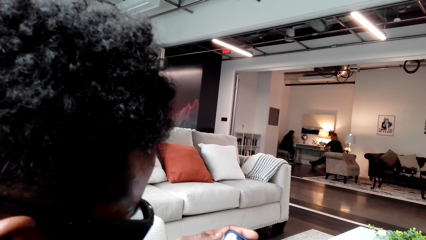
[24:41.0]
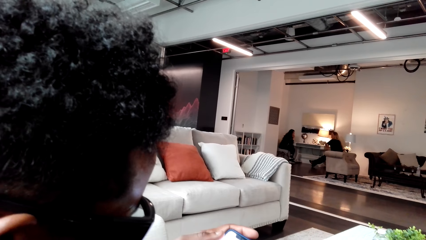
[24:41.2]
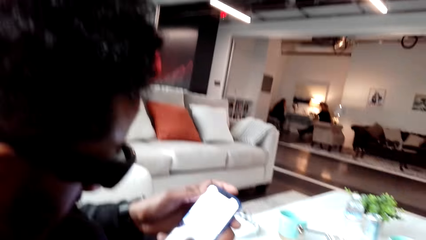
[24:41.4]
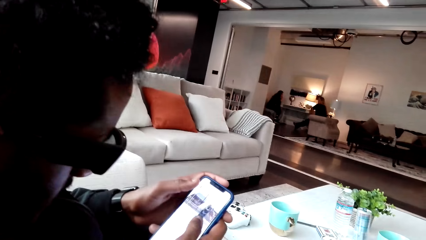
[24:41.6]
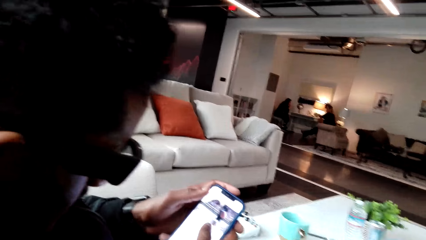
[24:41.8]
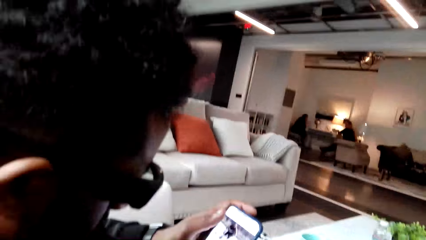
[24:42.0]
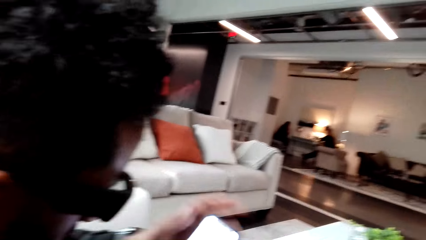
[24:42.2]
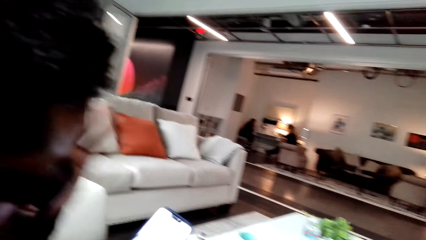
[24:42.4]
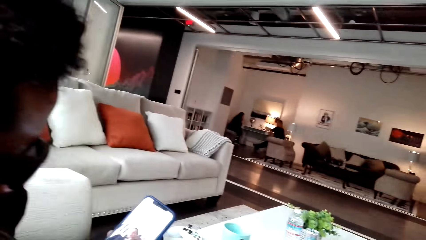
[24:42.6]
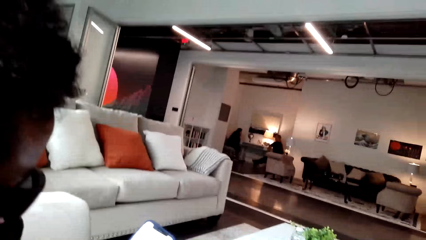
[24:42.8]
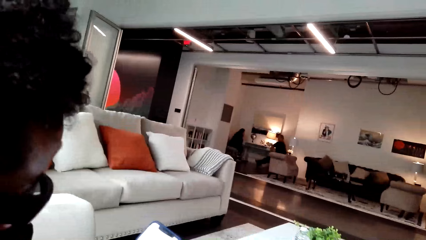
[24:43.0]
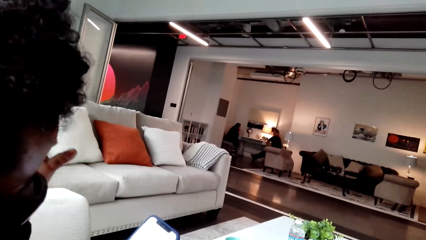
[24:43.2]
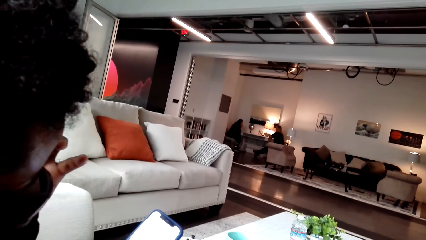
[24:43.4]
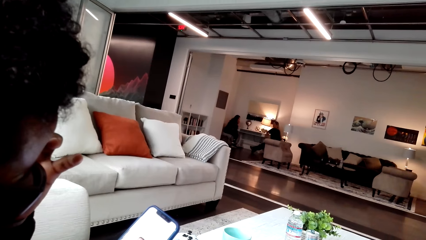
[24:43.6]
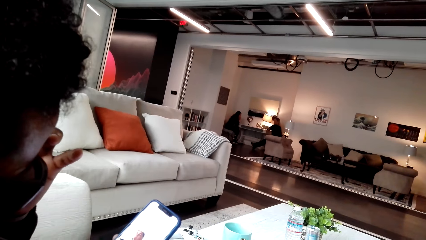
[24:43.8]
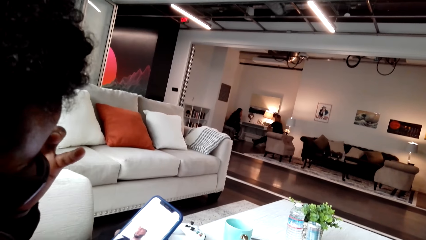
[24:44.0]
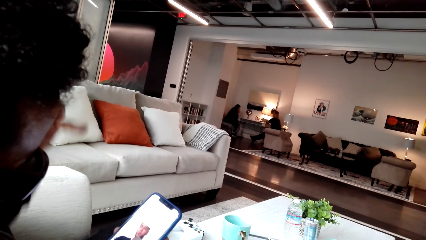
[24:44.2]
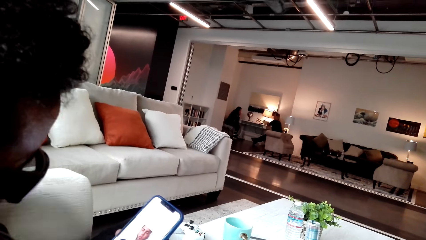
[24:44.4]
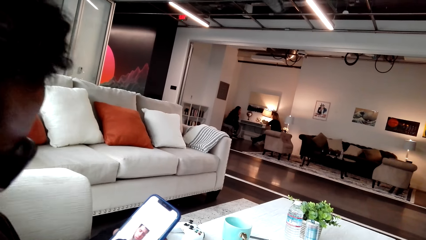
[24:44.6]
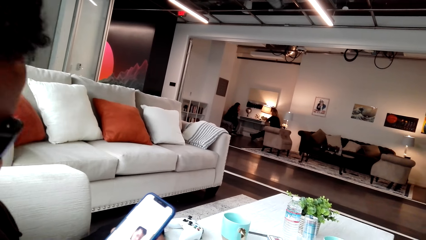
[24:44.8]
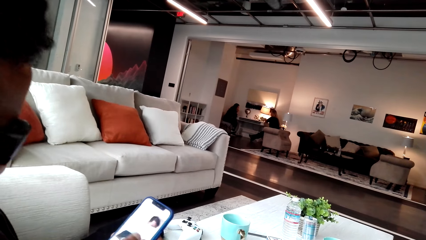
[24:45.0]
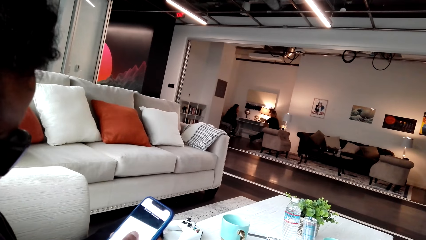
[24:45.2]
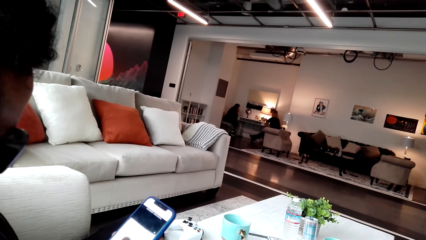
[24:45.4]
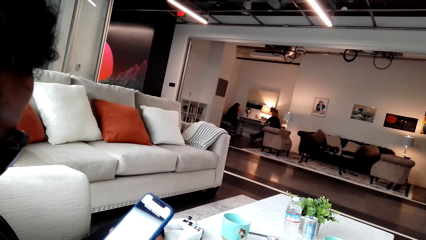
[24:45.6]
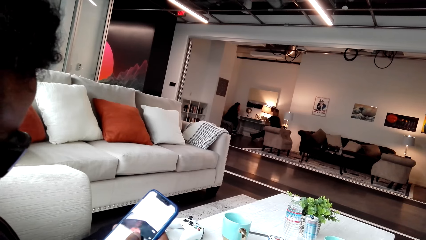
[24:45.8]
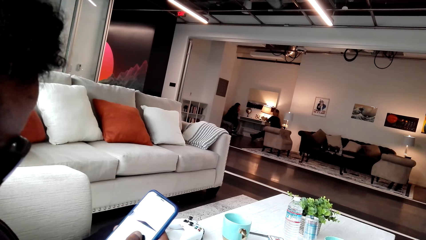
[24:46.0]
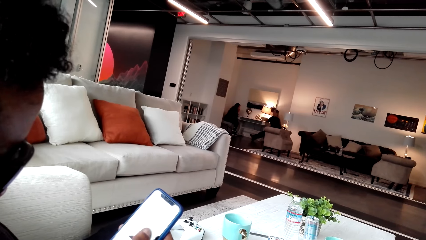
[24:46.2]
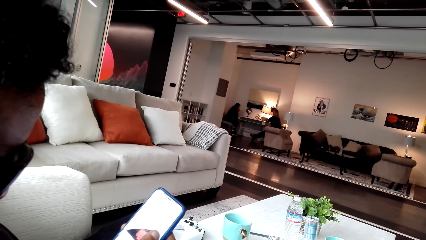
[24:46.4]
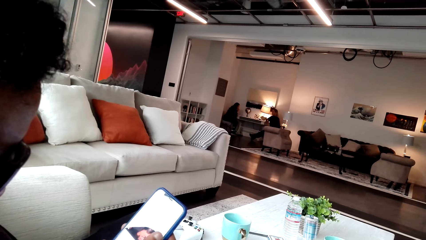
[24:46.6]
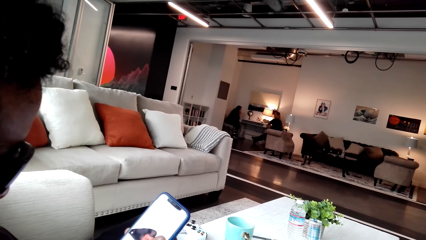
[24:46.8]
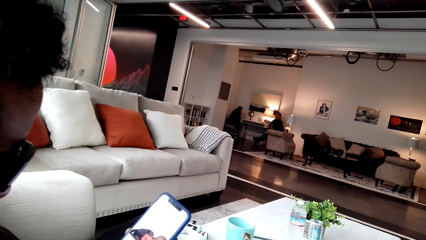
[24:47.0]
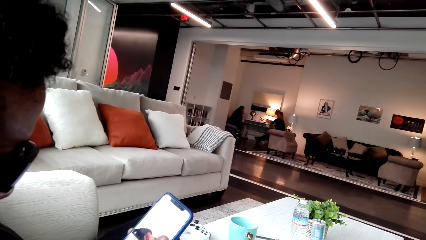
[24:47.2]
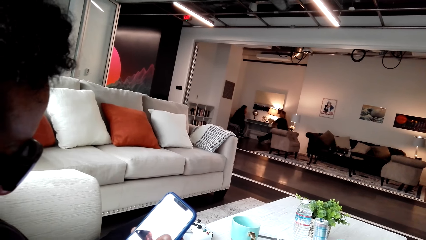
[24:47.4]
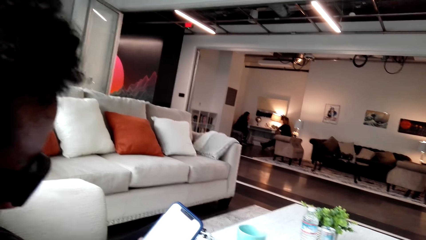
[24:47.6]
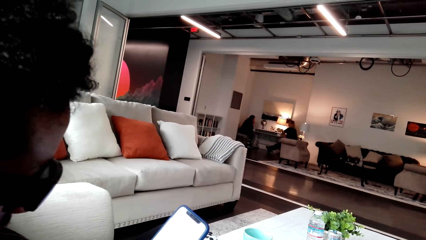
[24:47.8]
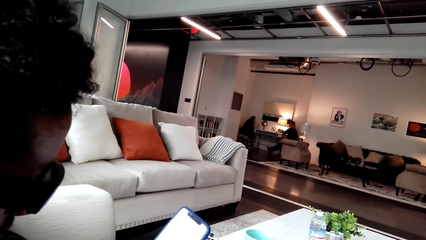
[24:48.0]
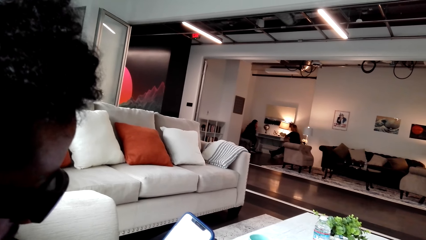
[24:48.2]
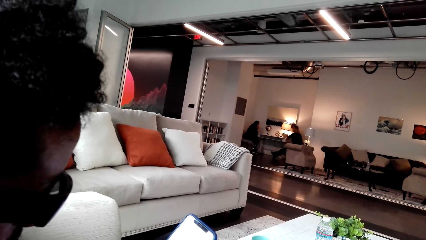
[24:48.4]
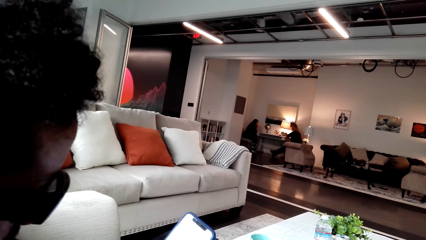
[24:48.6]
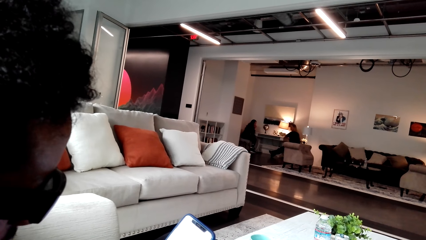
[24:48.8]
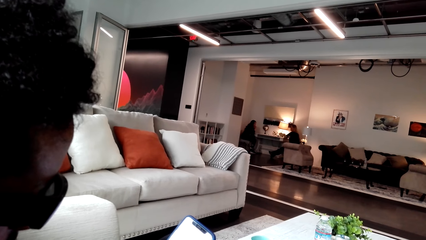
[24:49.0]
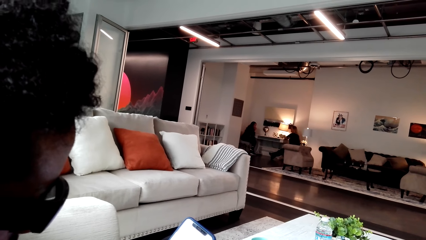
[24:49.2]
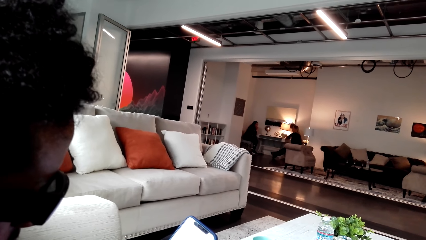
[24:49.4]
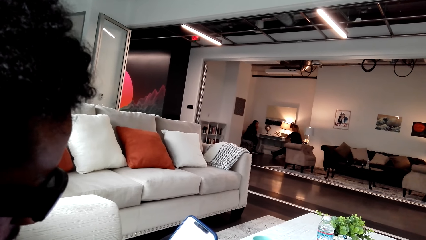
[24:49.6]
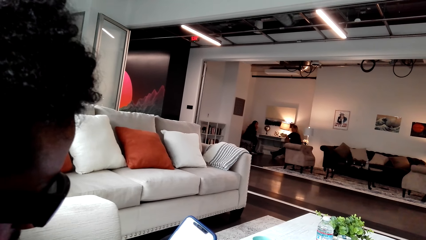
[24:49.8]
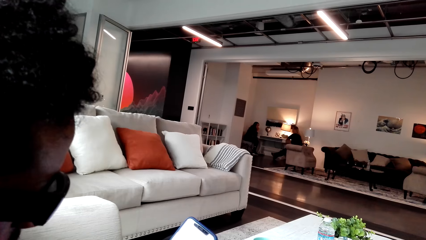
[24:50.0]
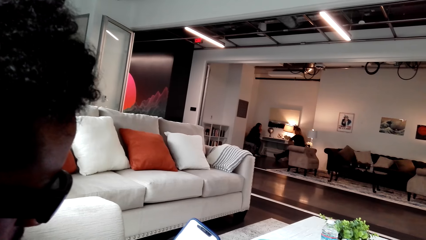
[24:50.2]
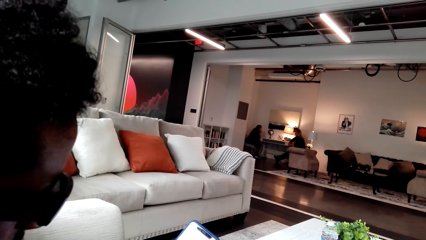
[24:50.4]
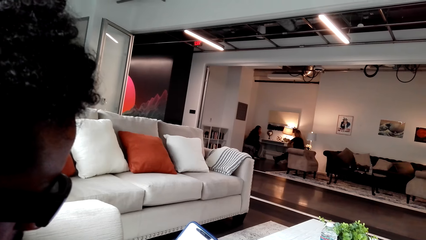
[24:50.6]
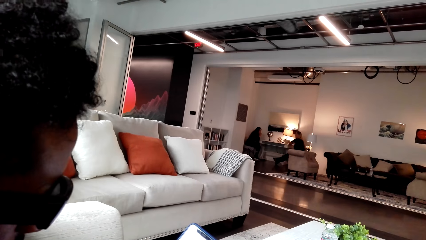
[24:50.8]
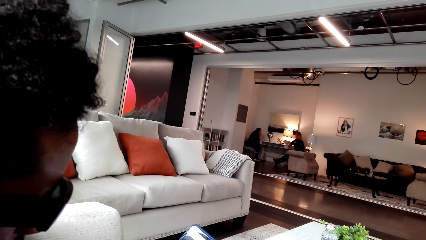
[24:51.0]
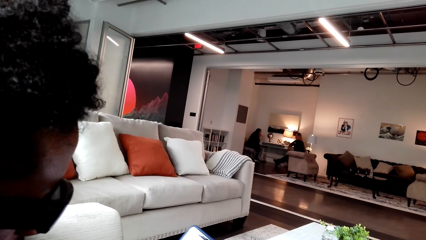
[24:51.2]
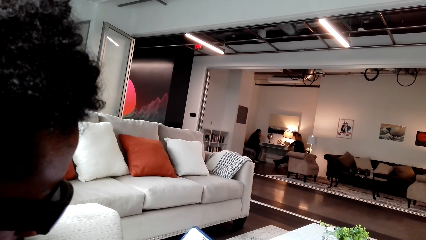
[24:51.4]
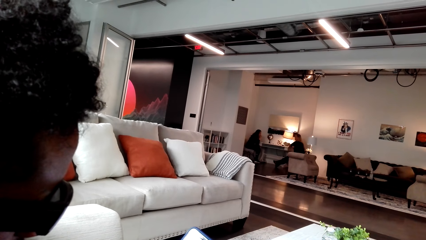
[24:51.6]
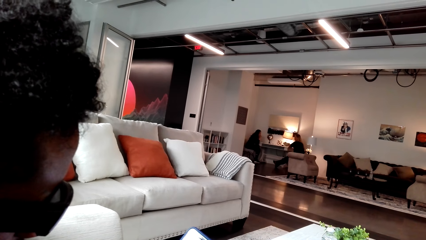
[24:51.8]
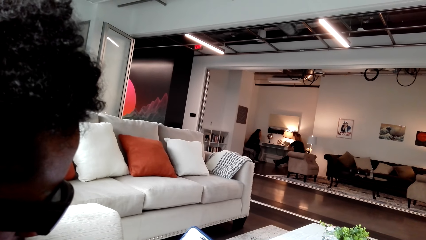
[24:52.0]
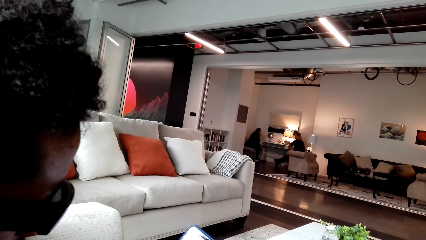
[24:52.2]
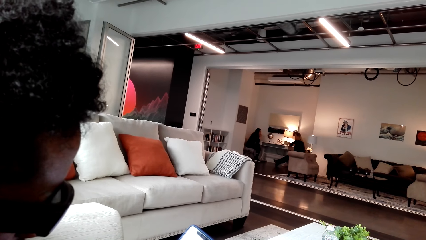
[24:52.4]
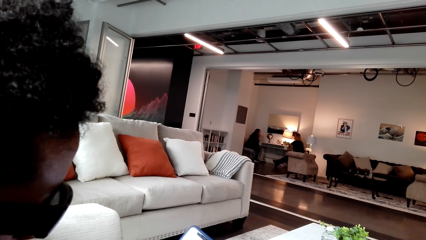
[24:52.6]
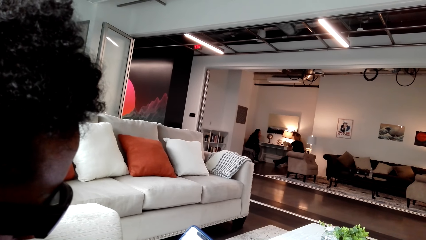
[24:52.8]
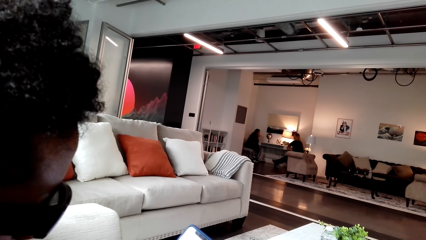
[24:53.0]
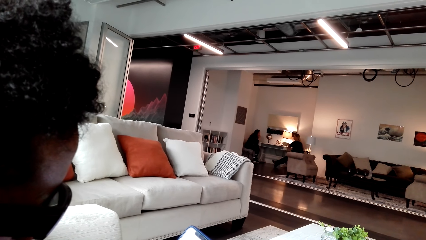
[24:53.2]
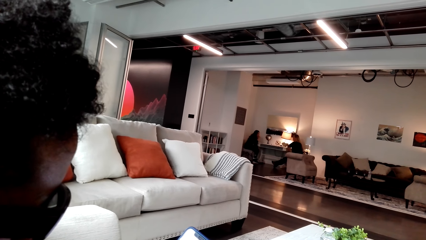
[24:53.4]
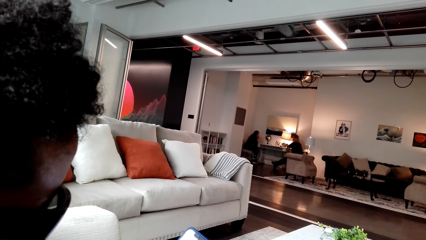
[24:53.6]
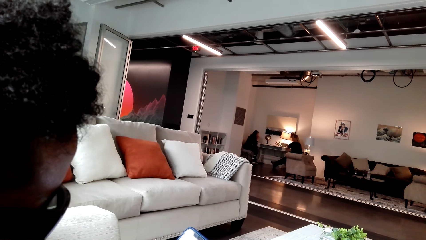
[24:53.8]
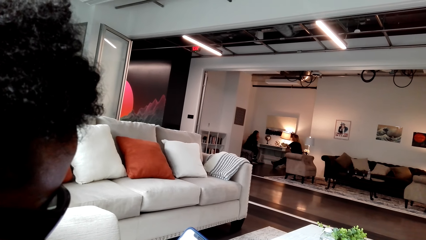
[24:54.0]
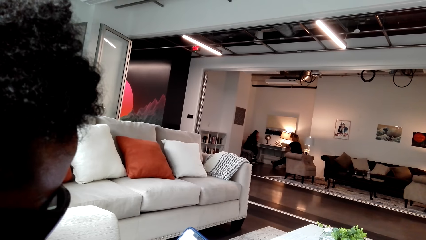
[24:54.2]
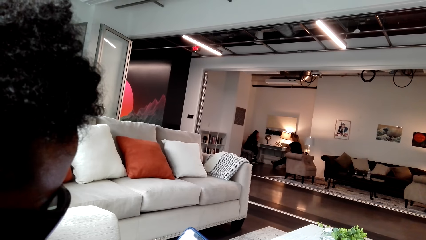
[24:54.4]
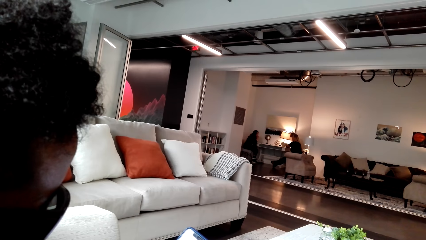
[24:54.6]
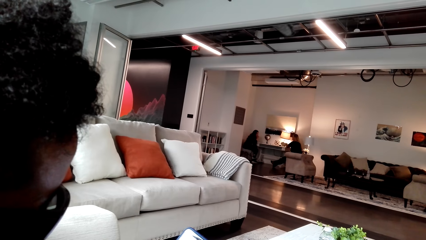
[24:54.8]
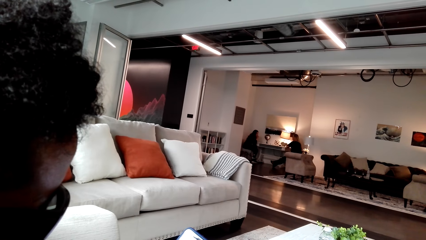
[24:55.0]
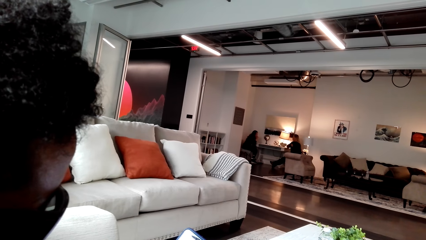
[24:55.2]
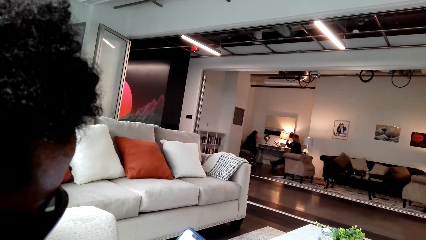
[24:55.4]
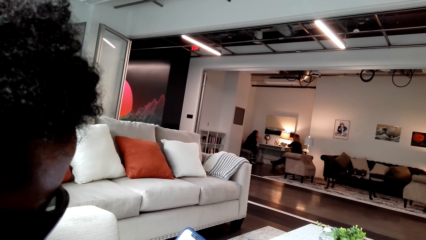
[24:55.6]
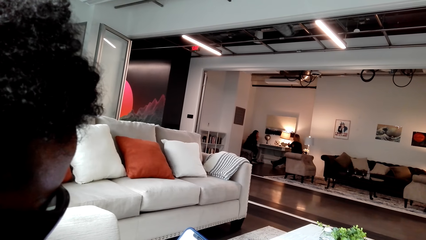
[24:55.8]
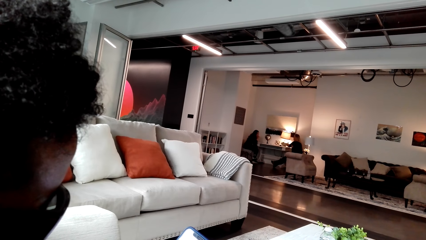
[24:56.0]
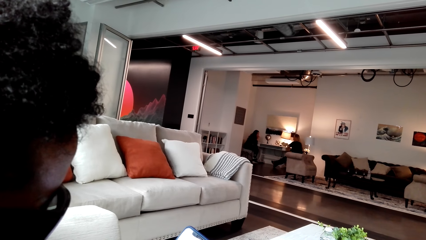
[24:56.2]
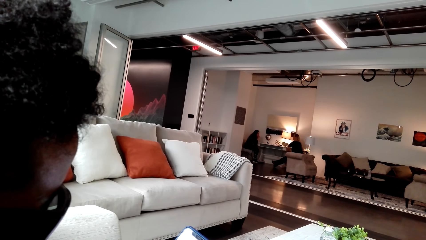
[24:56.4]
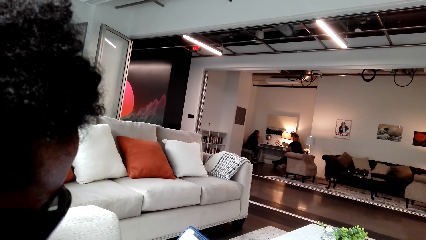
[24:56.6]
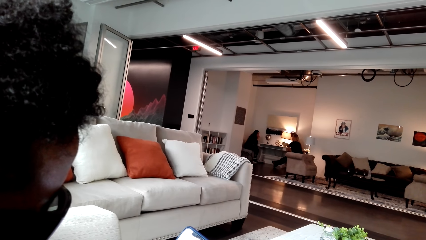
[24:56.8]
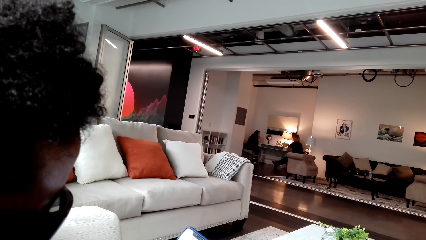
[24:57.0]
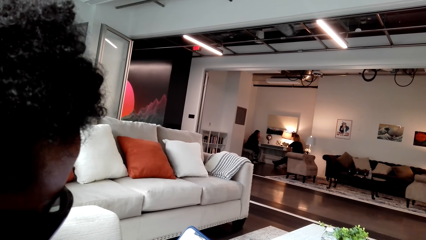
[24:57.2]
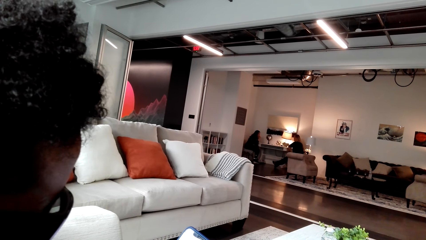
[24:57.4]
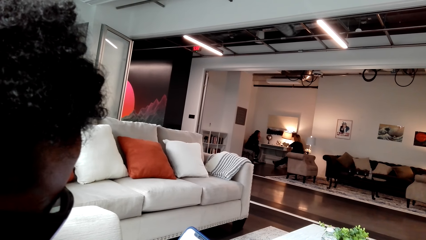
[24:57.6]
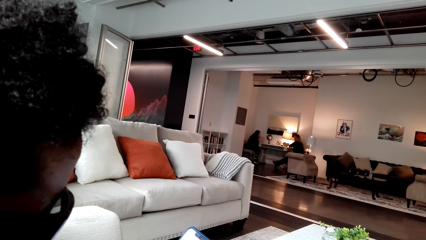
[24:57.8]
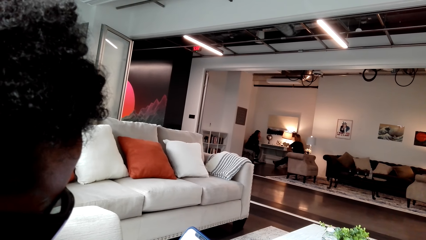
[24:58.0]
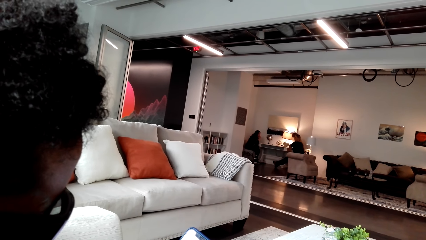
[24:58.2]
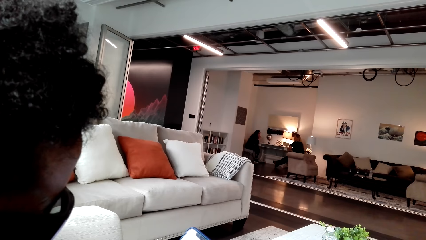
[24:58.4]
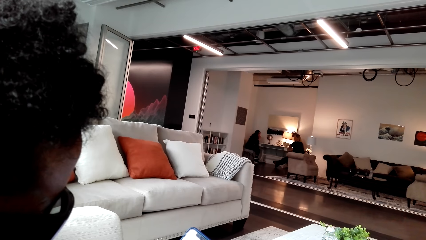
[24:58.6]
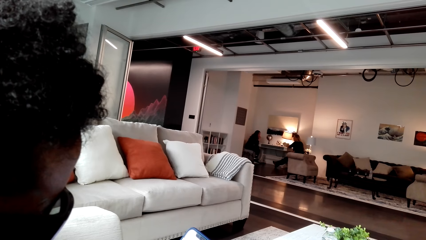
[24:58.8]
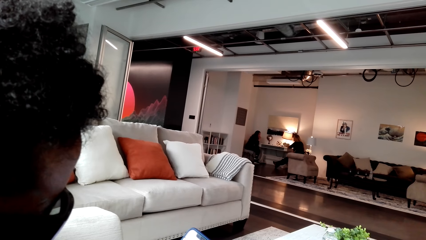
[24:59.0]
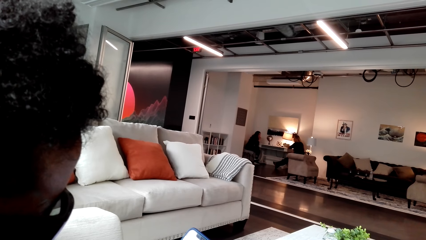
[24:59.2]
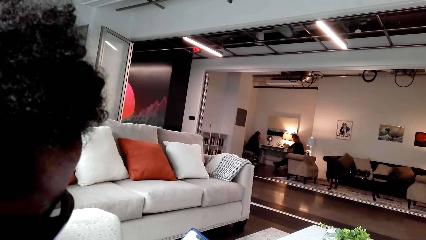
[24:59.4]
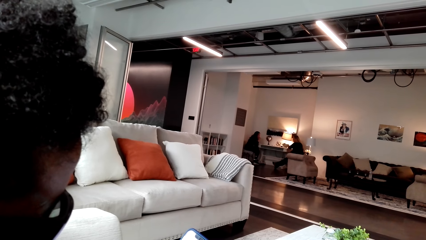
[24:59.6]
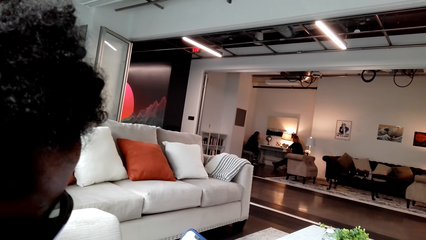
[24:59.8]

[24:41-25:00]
A man moves his hands. The man scrolls the phone.
